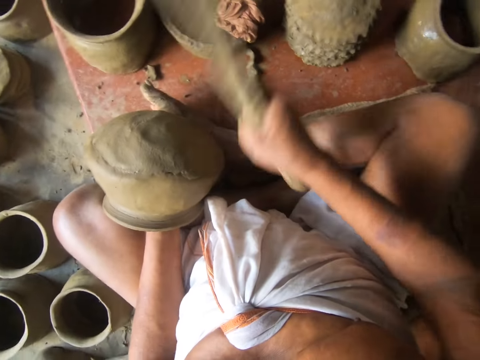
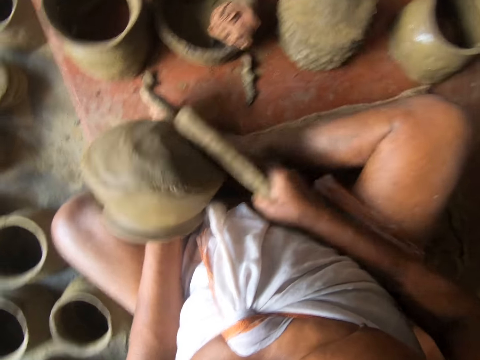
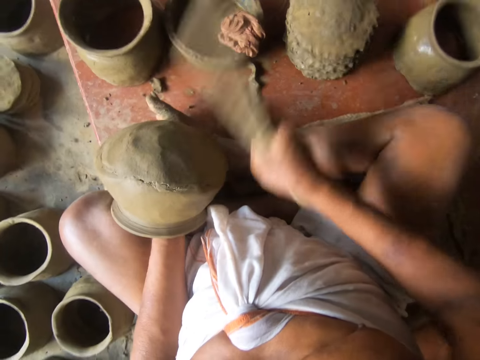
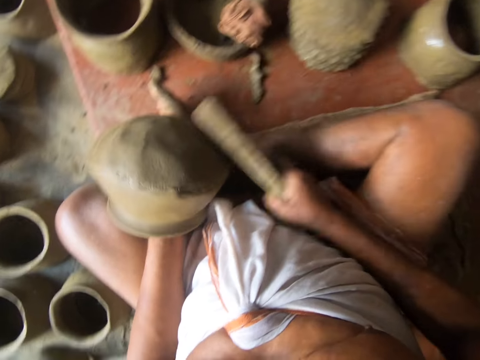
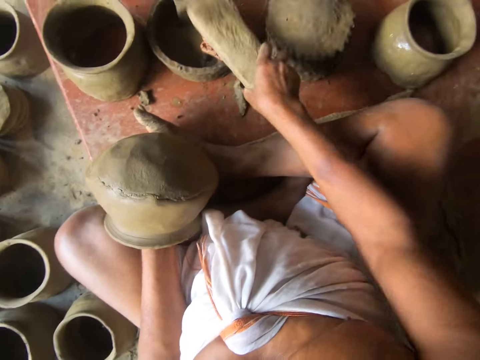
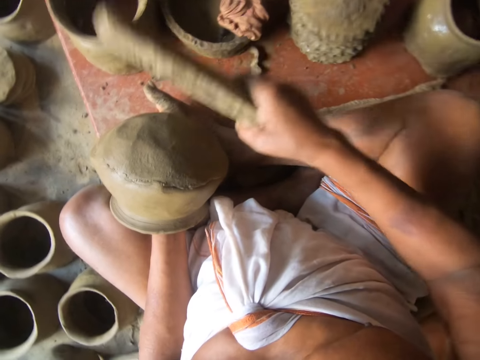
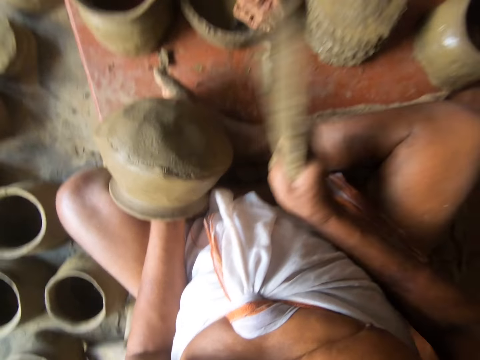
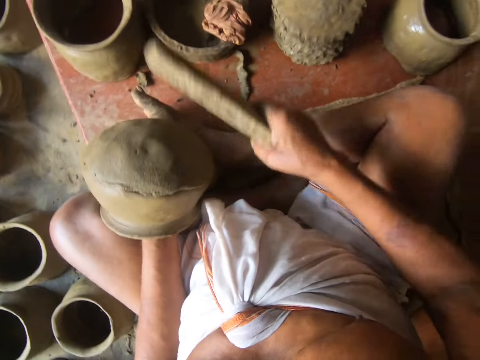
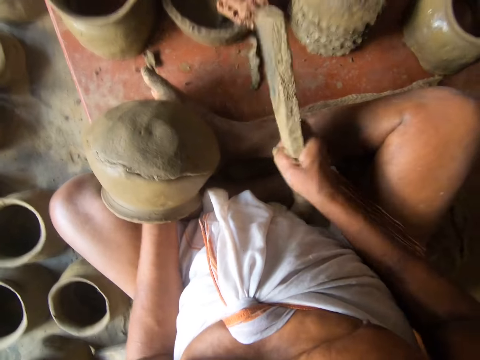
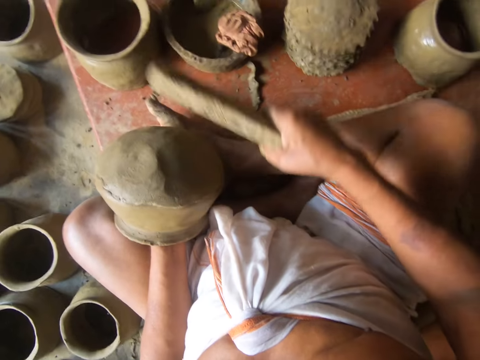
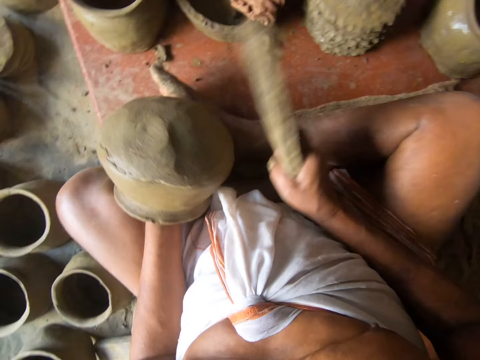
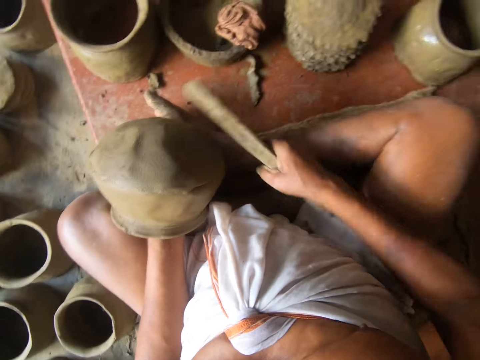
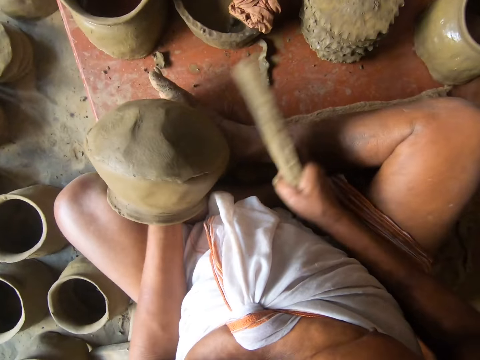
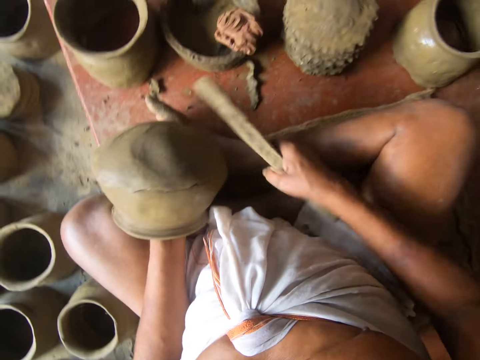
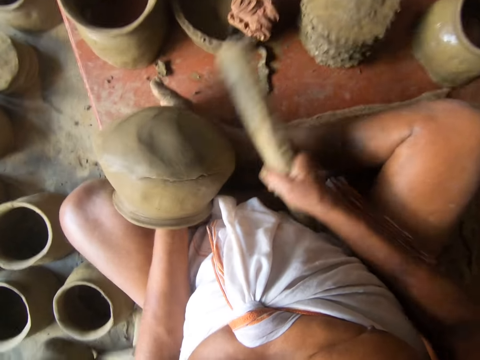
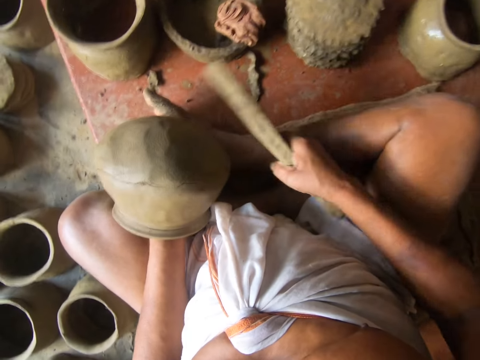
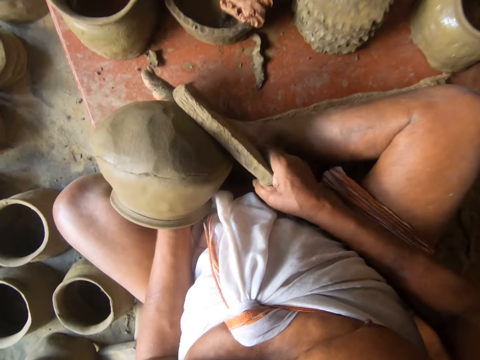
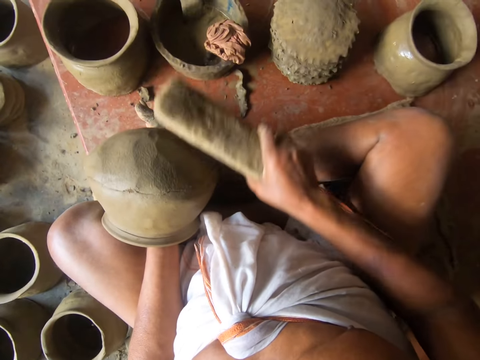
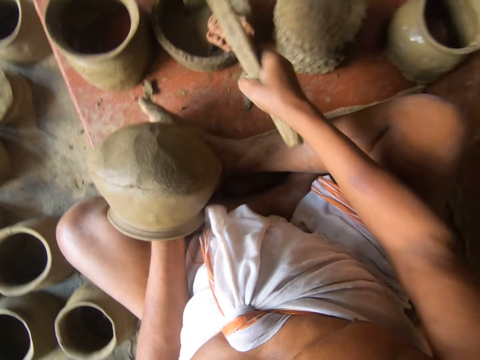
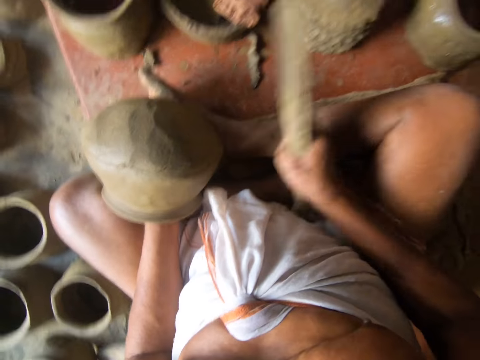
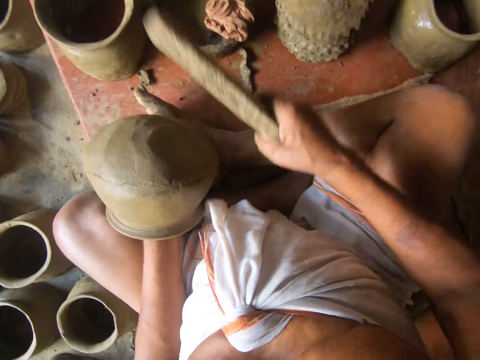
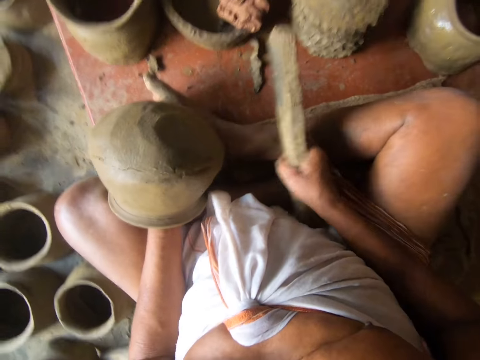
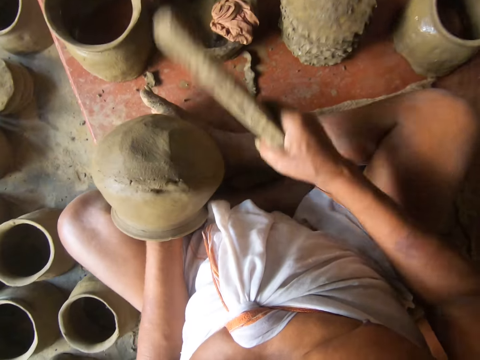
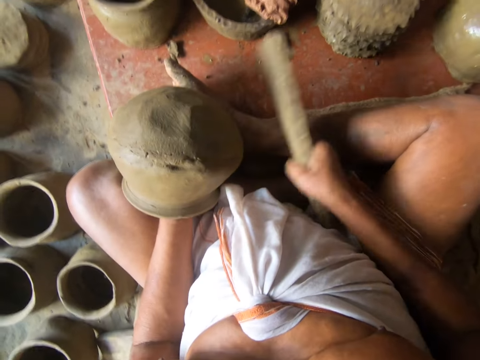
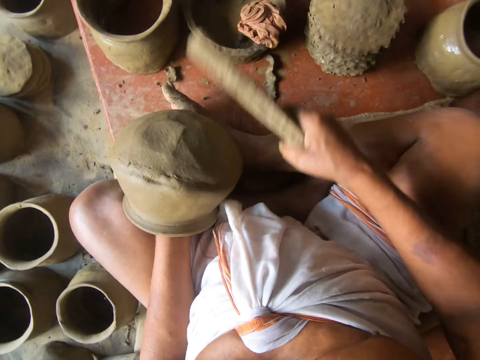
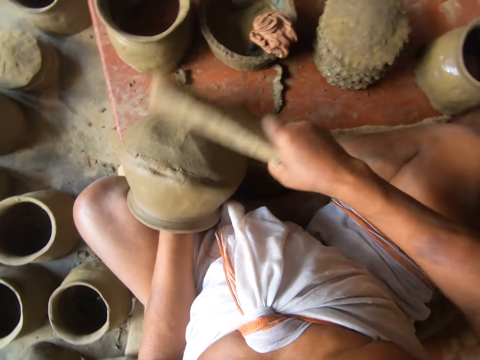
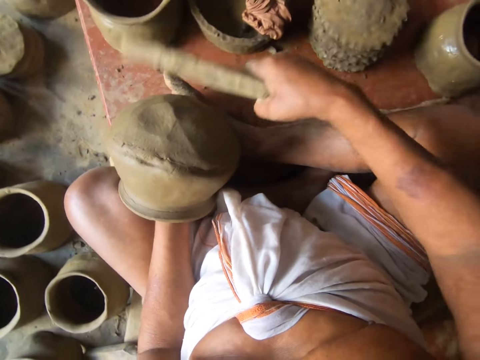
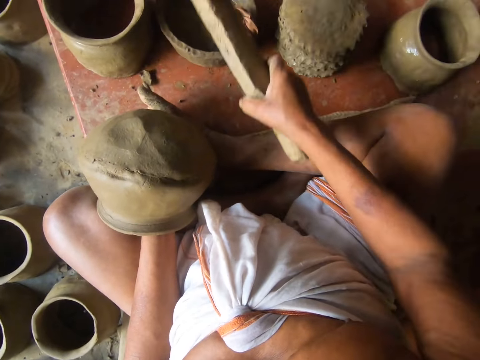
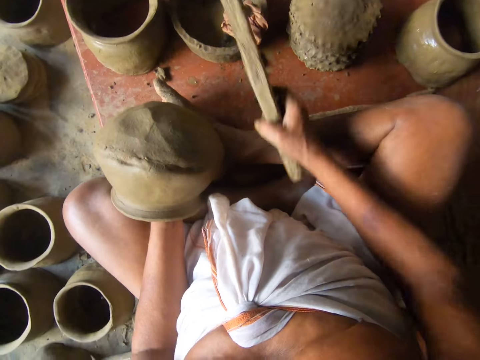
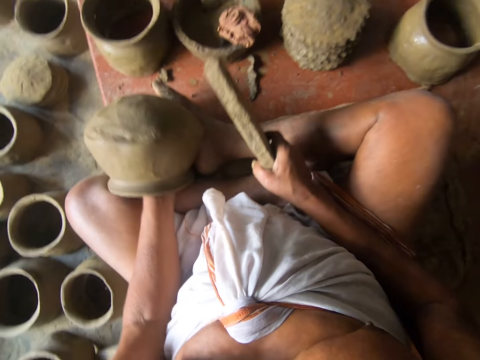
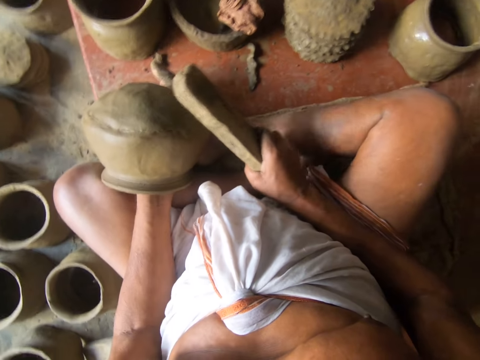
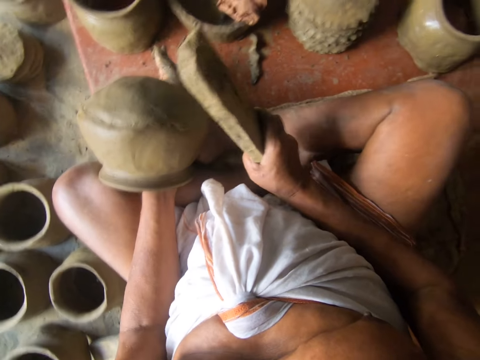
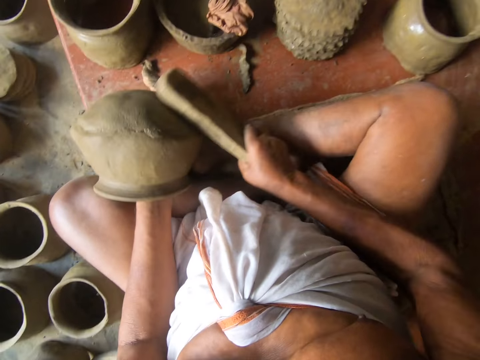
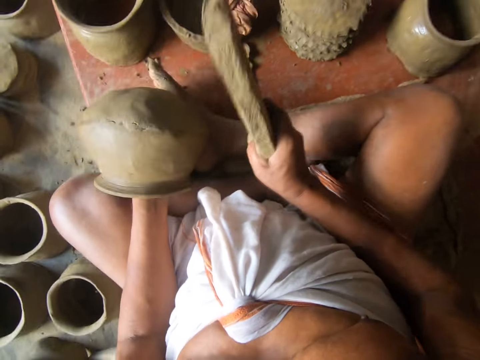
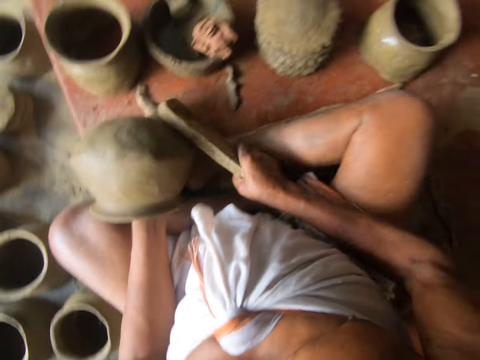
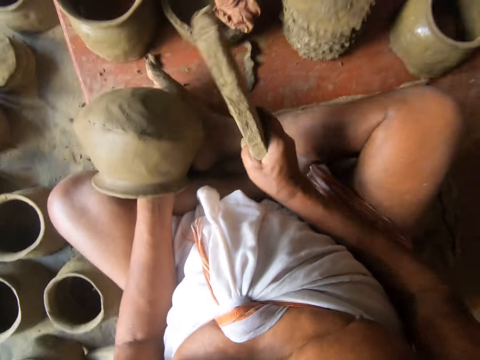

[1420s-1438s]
The camera wearer places the wood on a piece of cloth. They tap on the cloth with the wood piece. They hit the modelling clay pot with the wood. They tap on the cloth with the wood piece. They place the wood on the piece of cloth. They hit the modelling clay pot with the wood. They tap on the cloth with the wood piece. They place the wood on the piece of cloth. They hit the modelling clay pot with the wood.

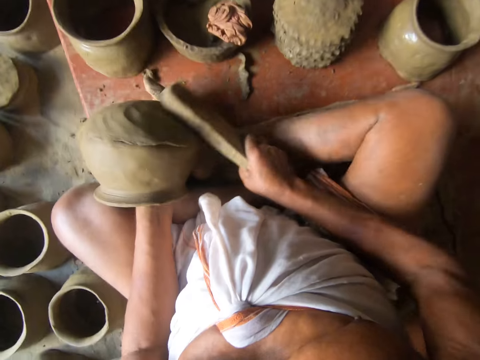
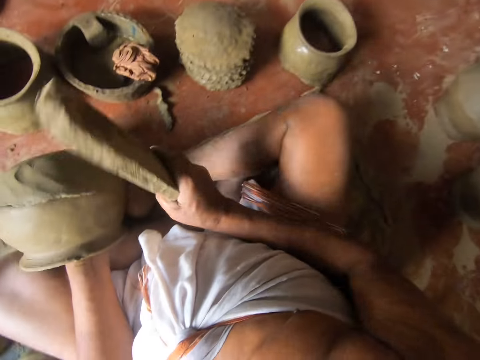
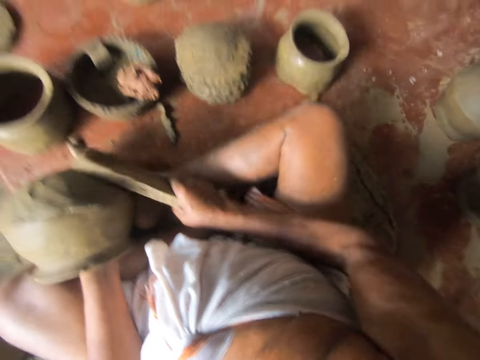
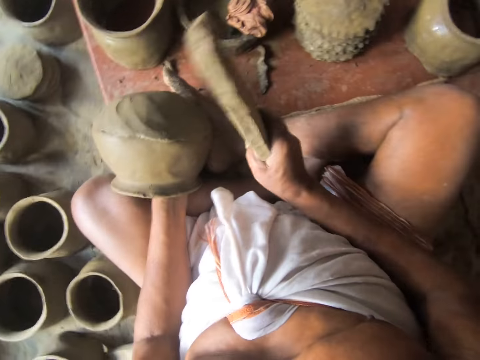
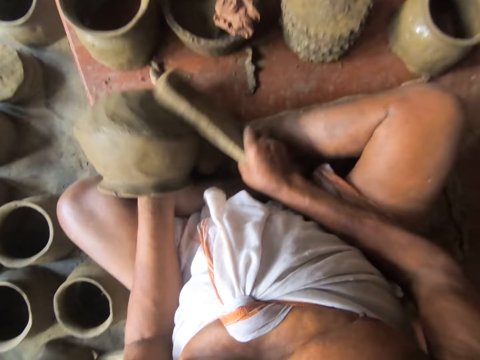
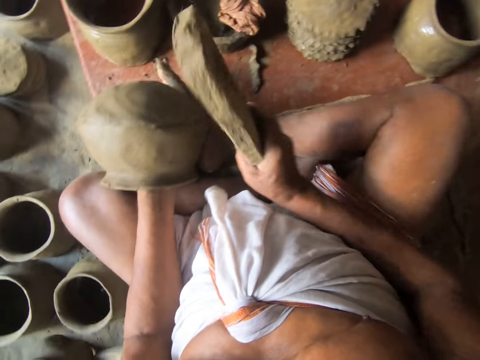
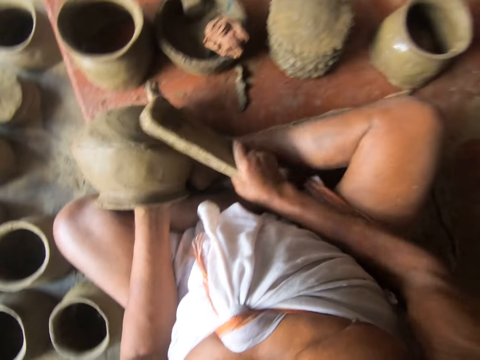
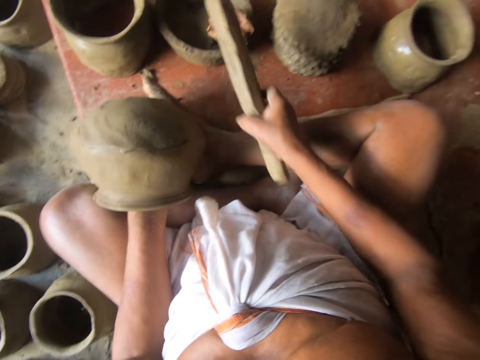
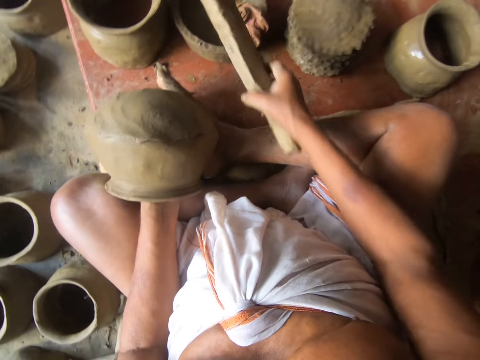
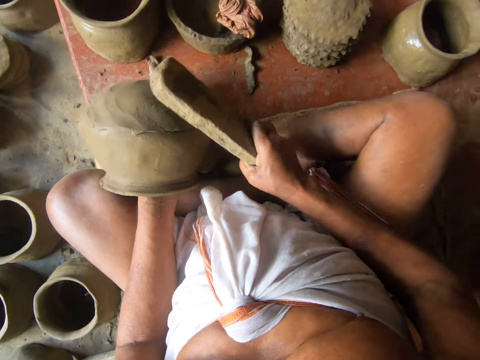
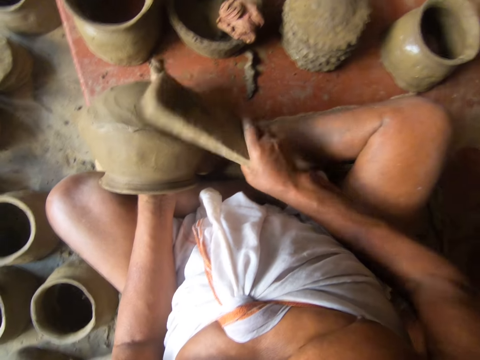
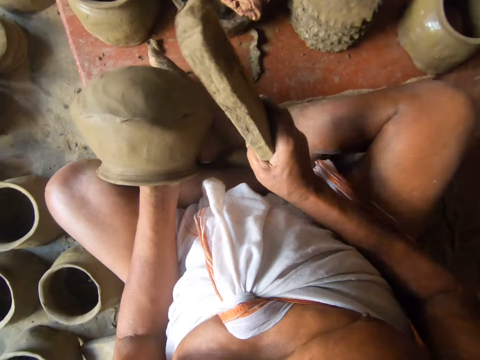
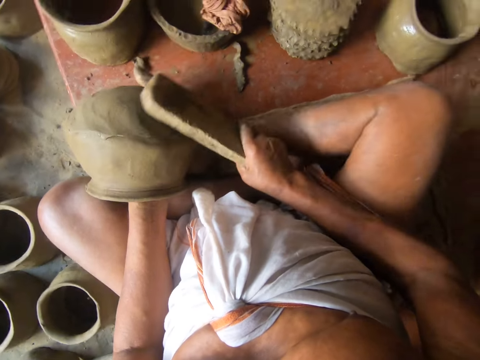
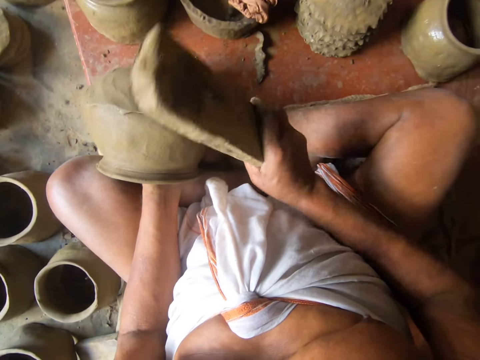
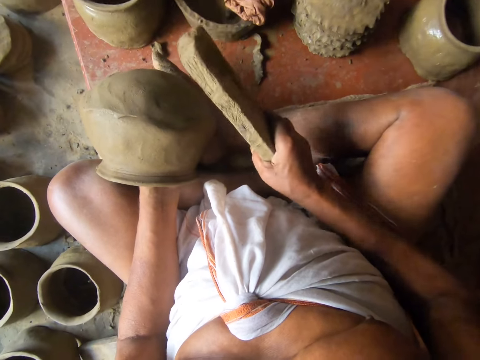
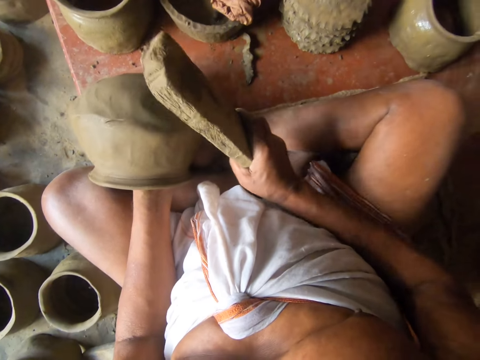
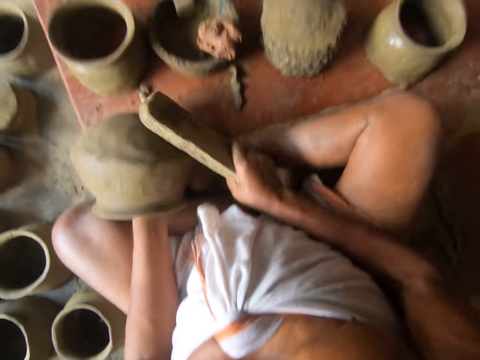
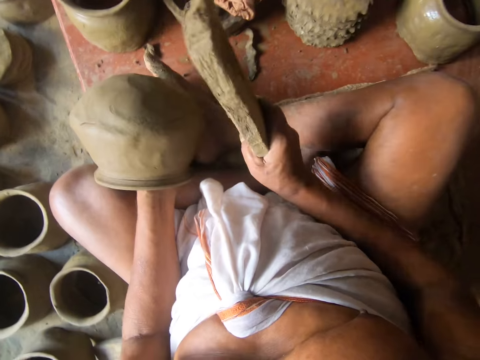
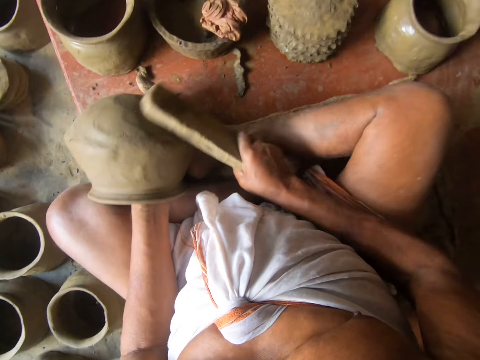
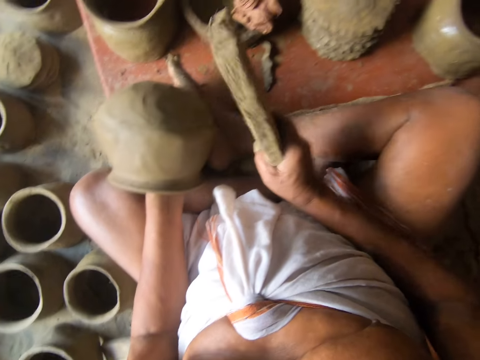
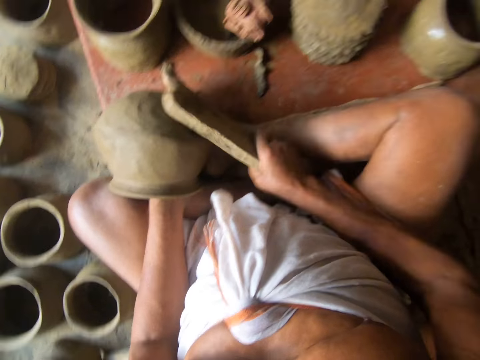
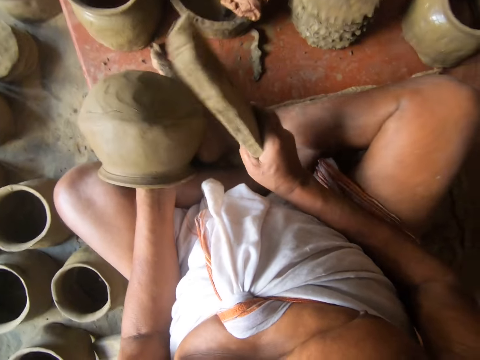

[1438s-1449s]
The camera wearer taps on a cloth with a wood piece. They place the wood on the piece of cloth. They hit the modelling clay pot with the wood.
